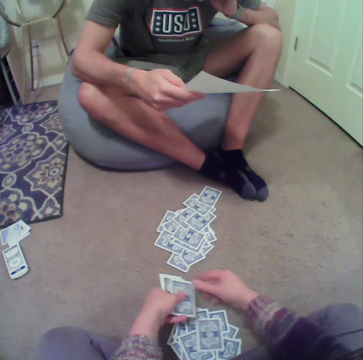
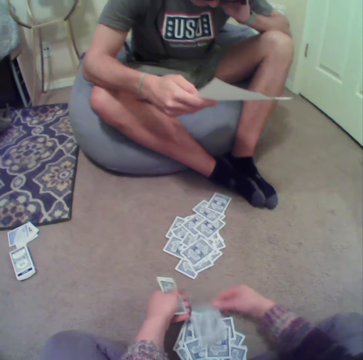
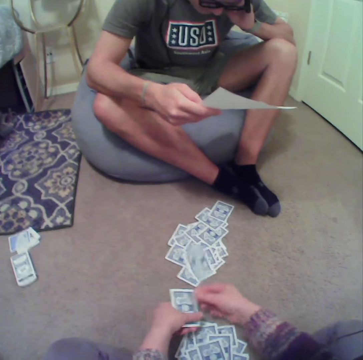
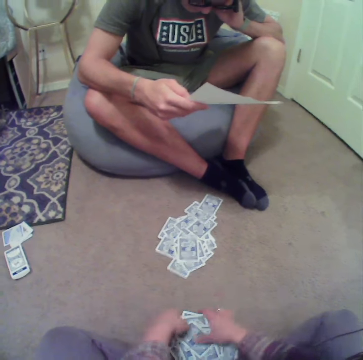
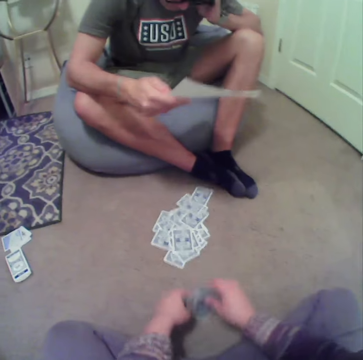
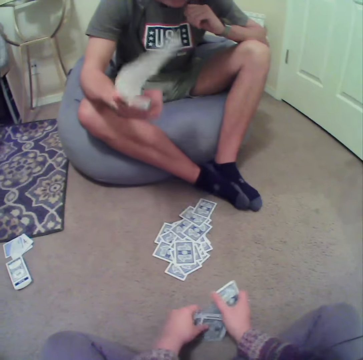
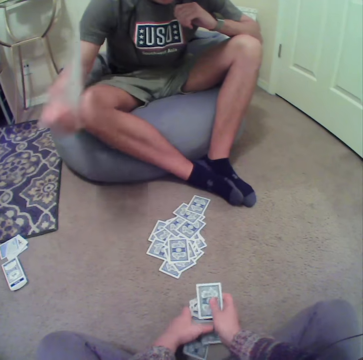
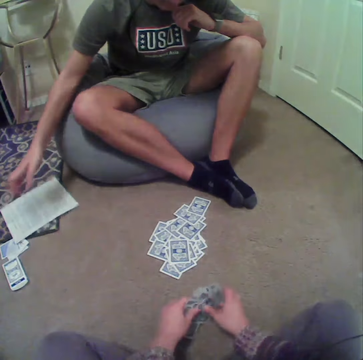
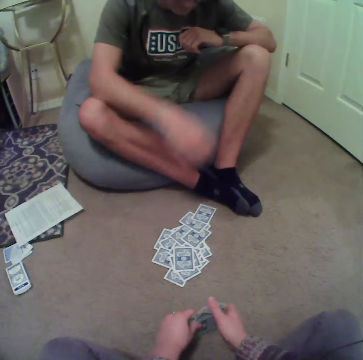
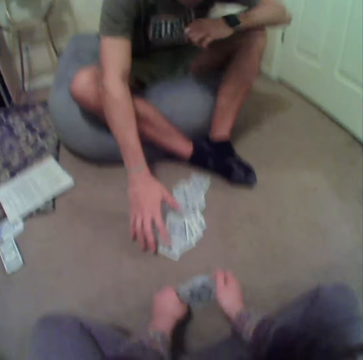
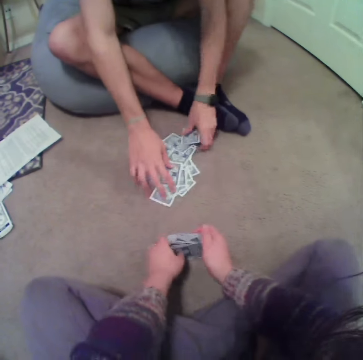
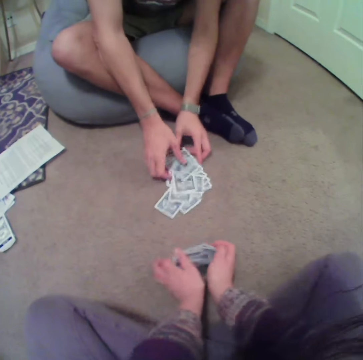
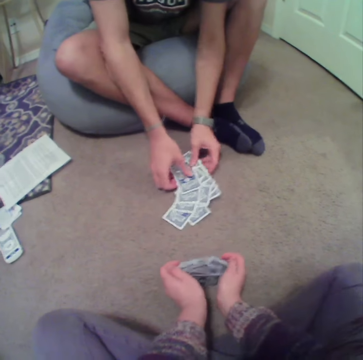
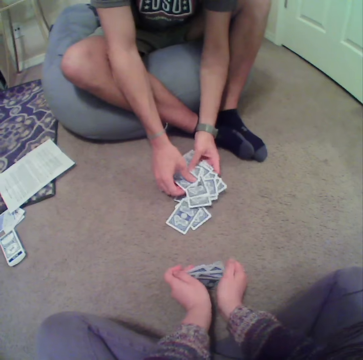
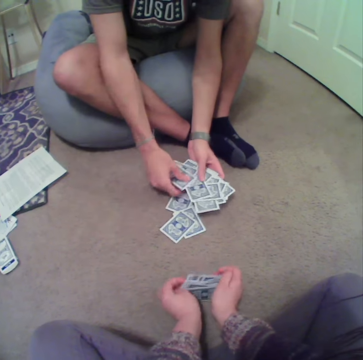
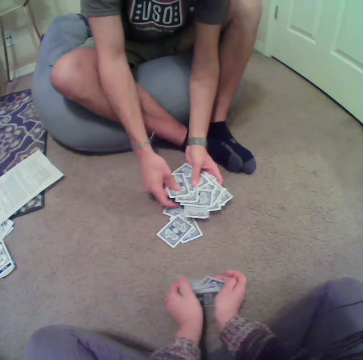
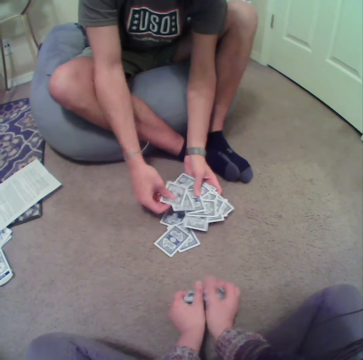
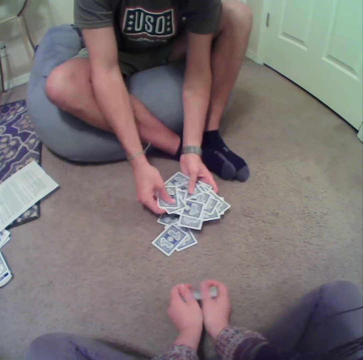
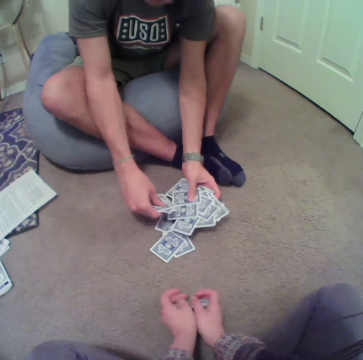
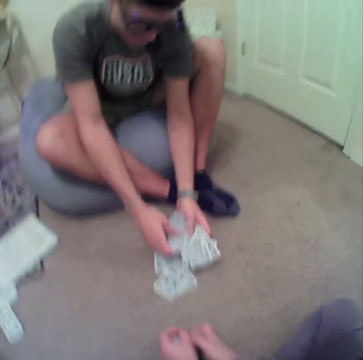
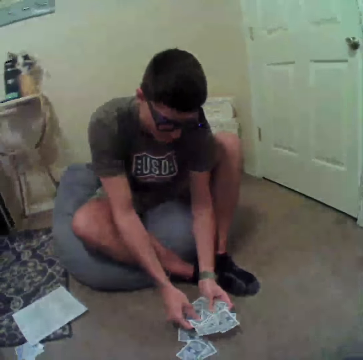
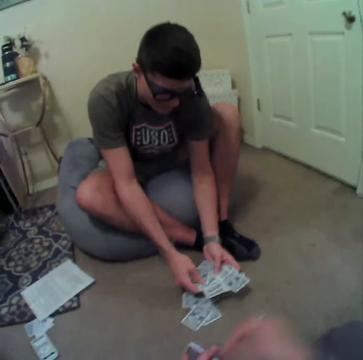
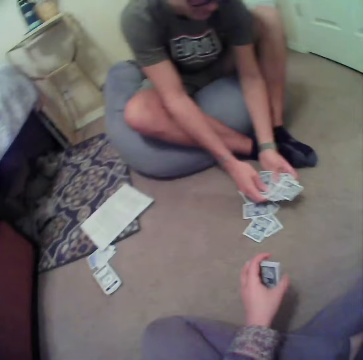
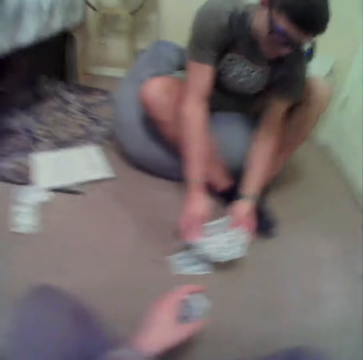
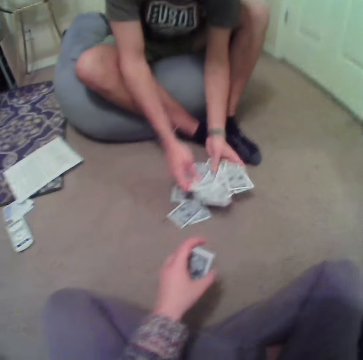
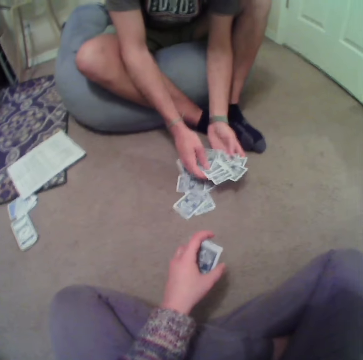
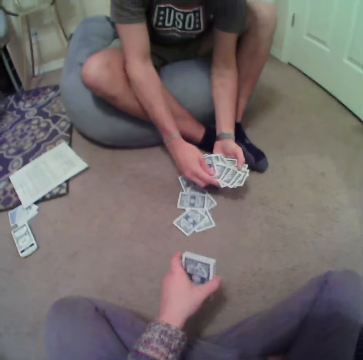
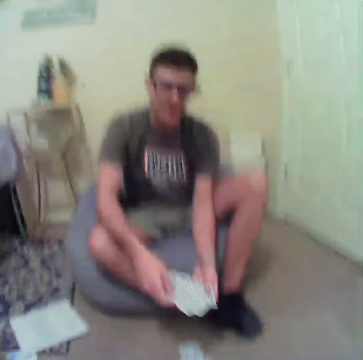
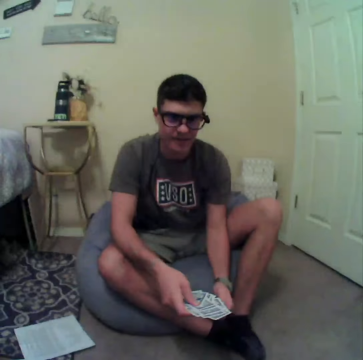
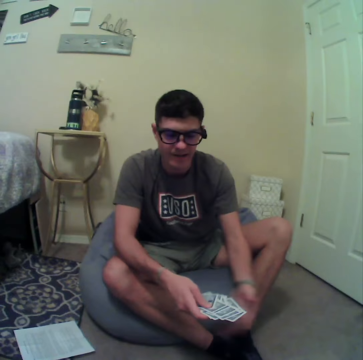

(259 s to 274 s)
The camera wearer picks cards from the floor. A man drops the paper on the floor. The man picks the cards from the floor. The camera wearer aligns the cards on the hands. The man aligns the cards on the floor.

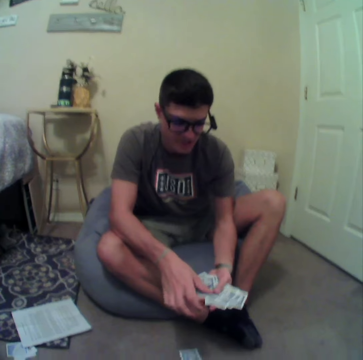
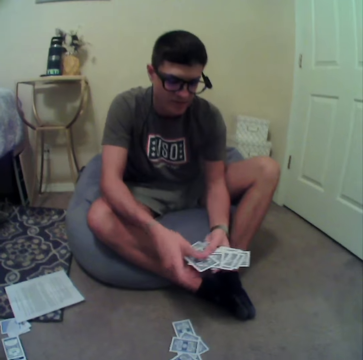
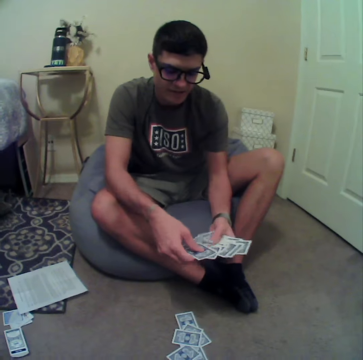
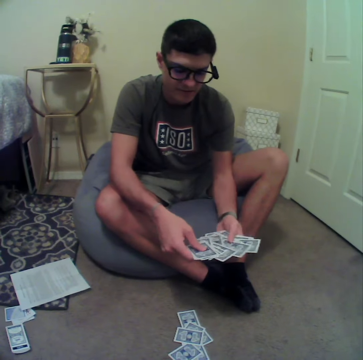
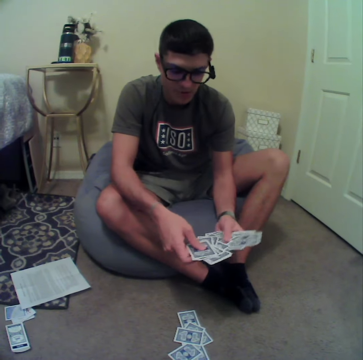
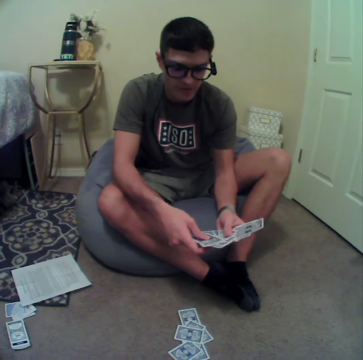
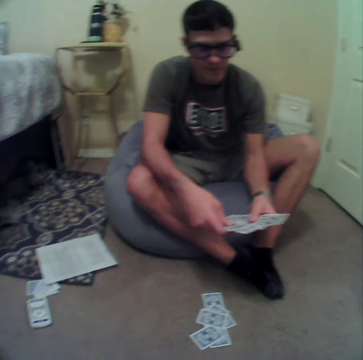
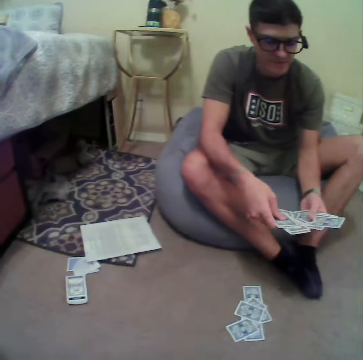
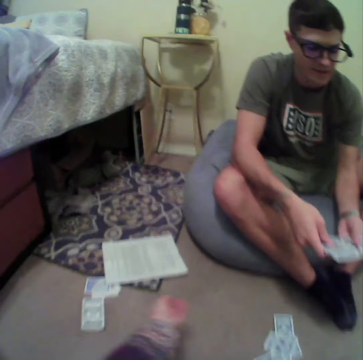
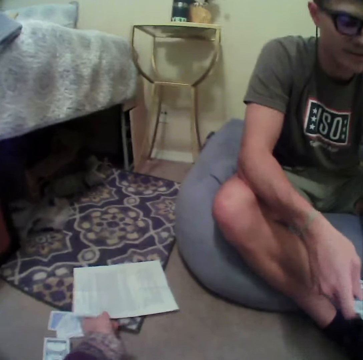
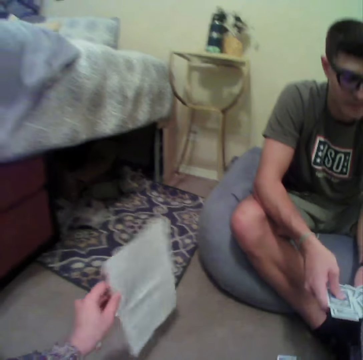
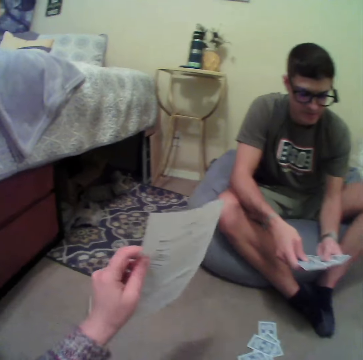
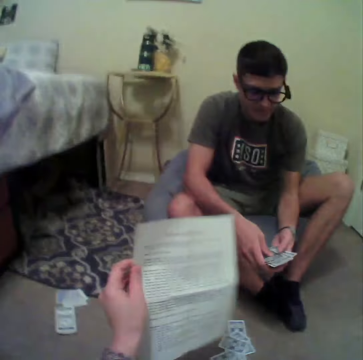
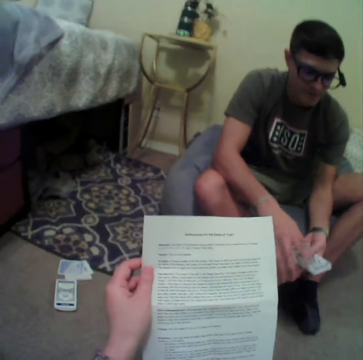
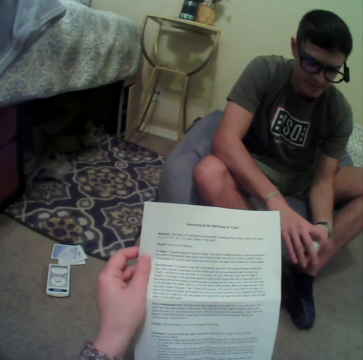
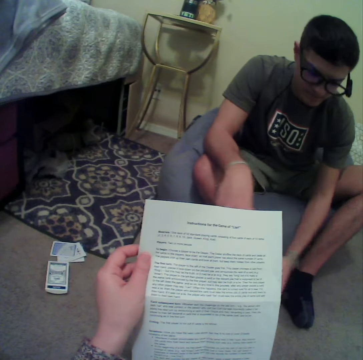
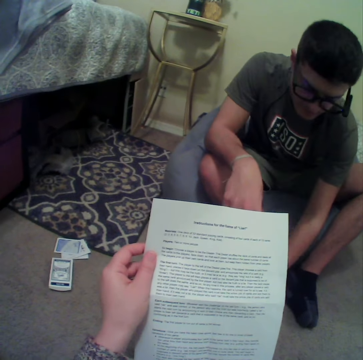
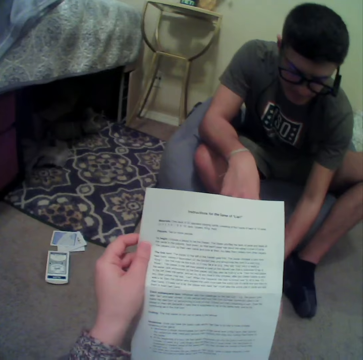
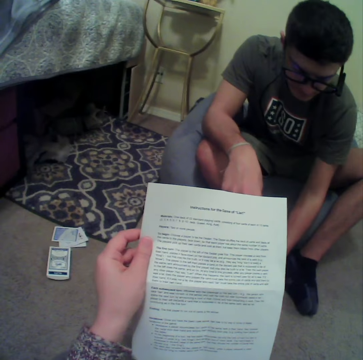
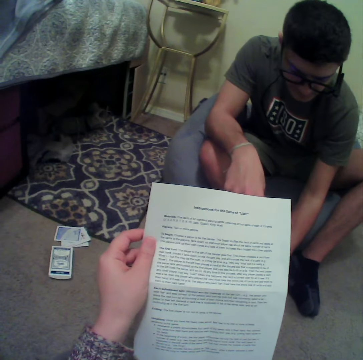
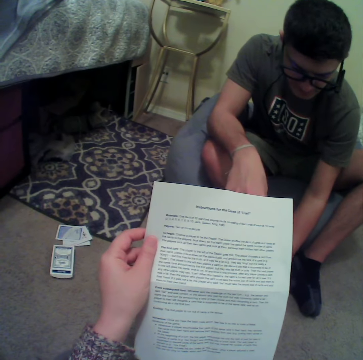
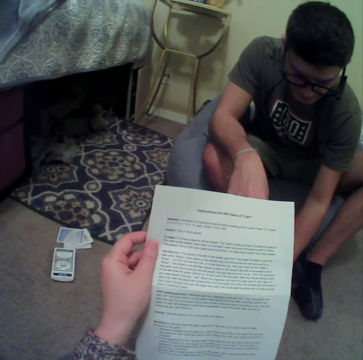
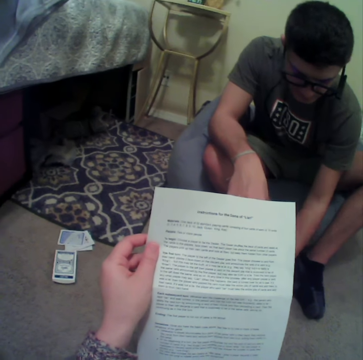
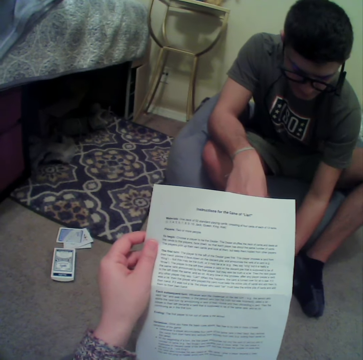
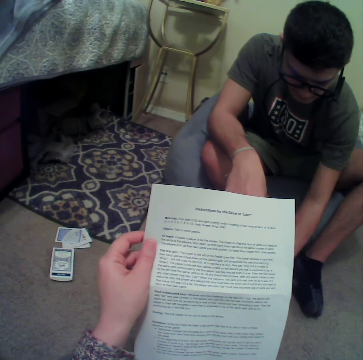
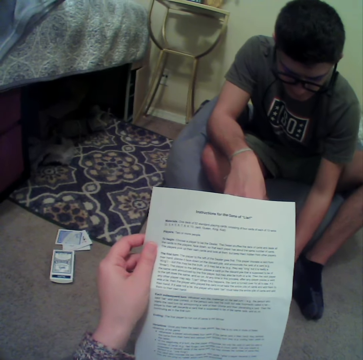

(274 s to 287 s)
A man aligns the cards on the hands. The camera wearer picks up the booklet from the floor. They read the booklet.

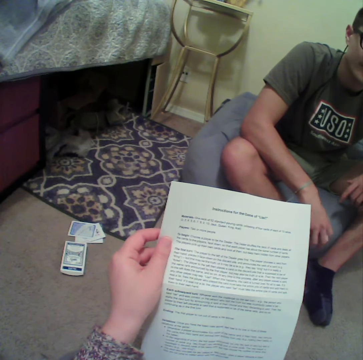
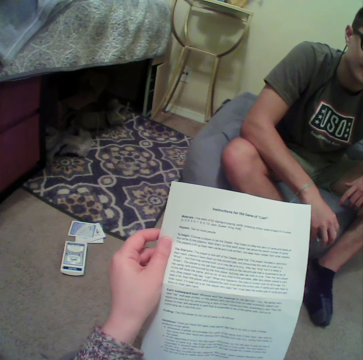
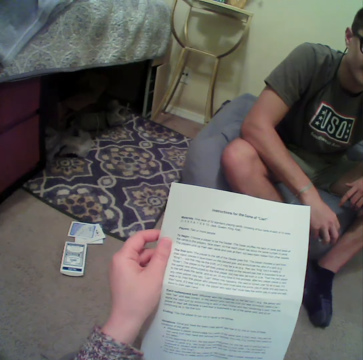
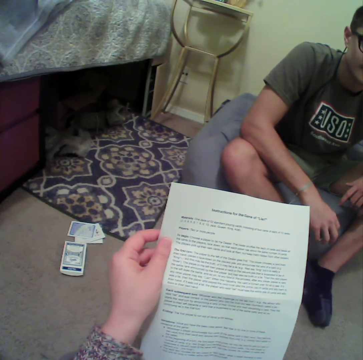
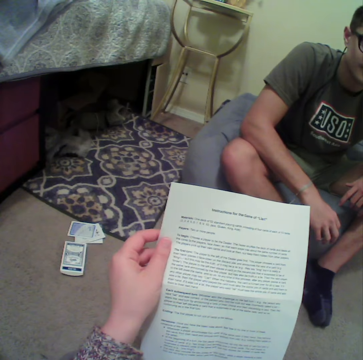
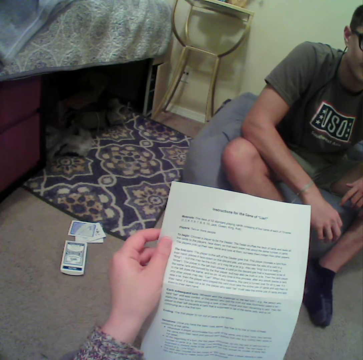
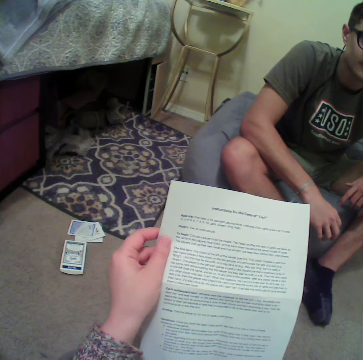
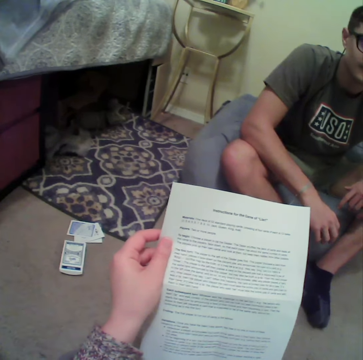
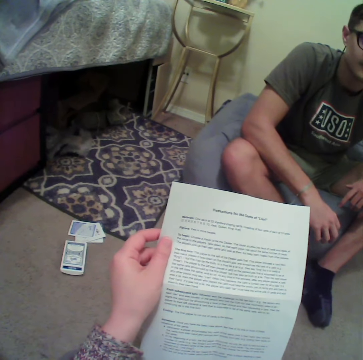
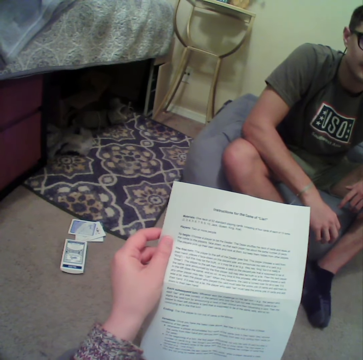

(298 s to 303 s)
A man talks to the camera wearer.

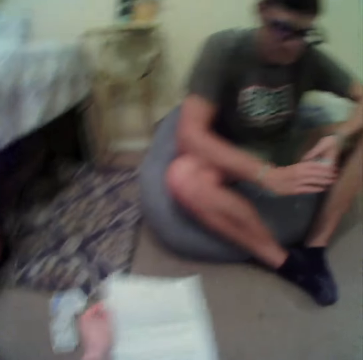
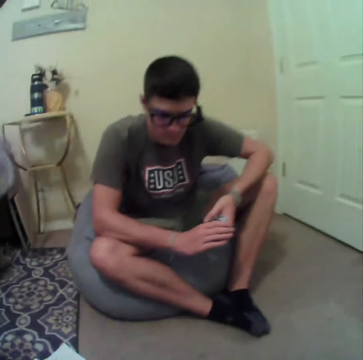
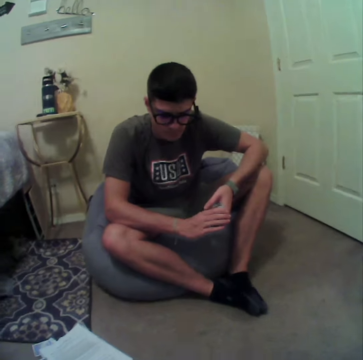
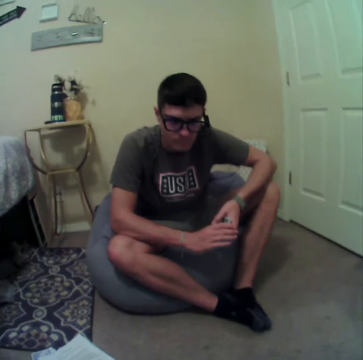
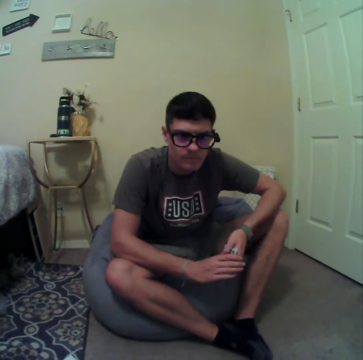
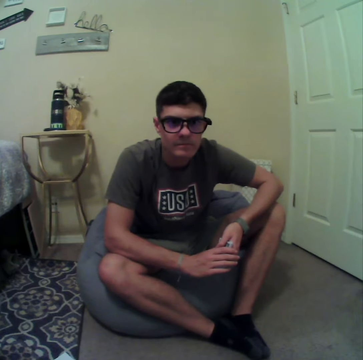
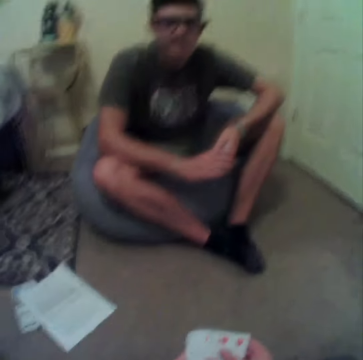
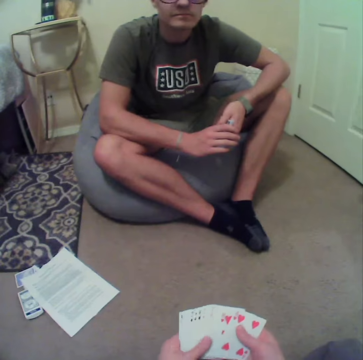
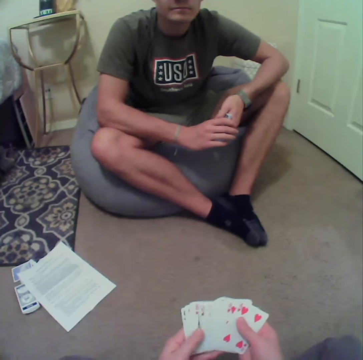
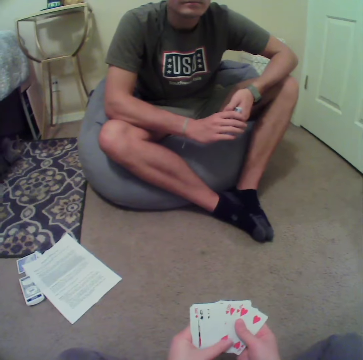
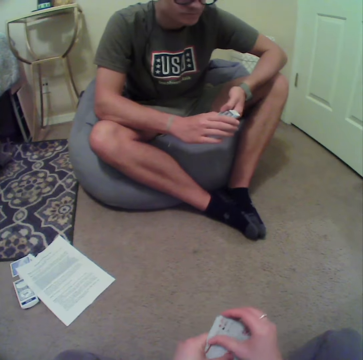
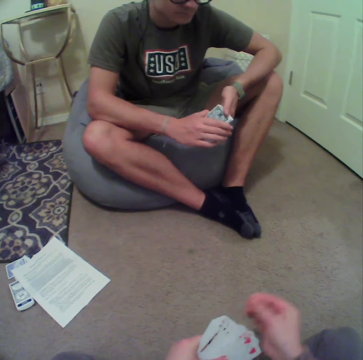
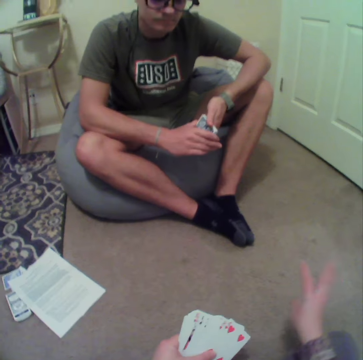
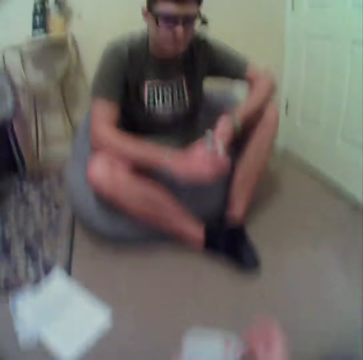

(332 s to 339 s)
The camera wearer stares at a man. They shuffle the cards and align the cards at hand.
